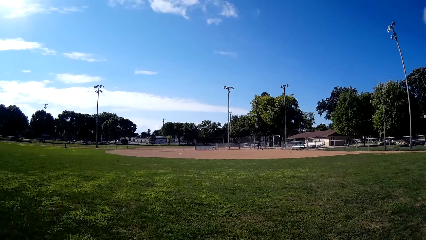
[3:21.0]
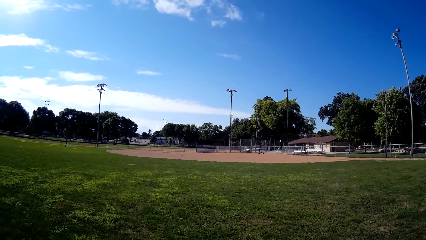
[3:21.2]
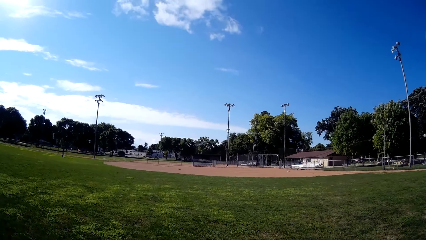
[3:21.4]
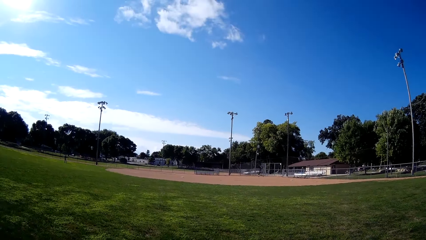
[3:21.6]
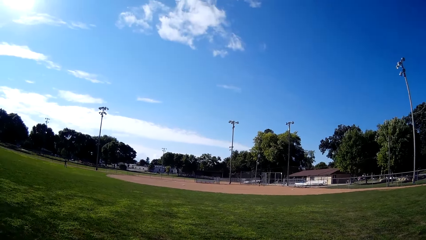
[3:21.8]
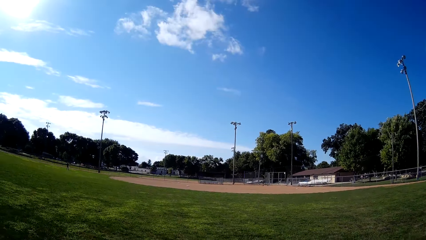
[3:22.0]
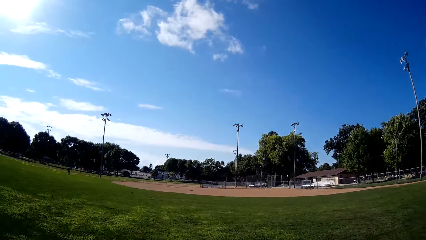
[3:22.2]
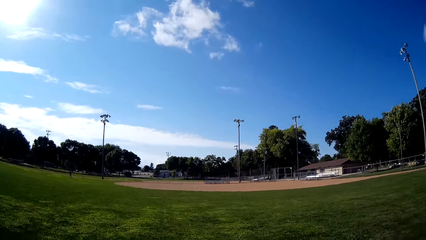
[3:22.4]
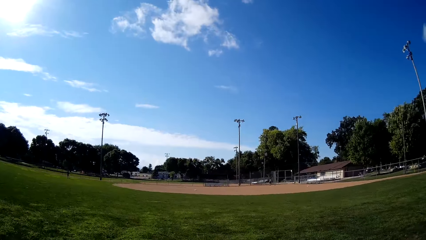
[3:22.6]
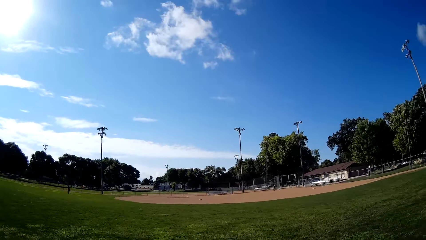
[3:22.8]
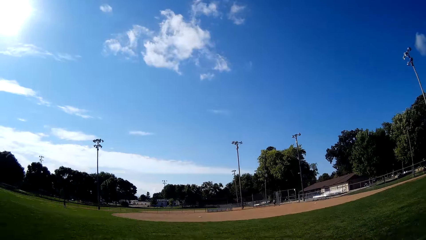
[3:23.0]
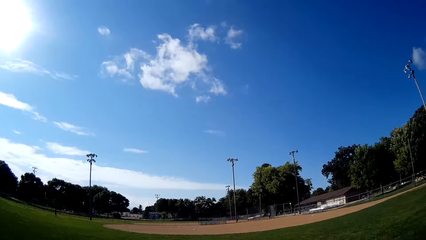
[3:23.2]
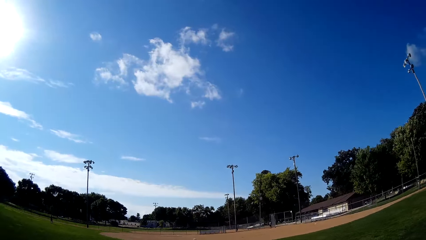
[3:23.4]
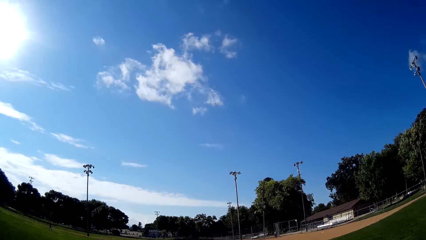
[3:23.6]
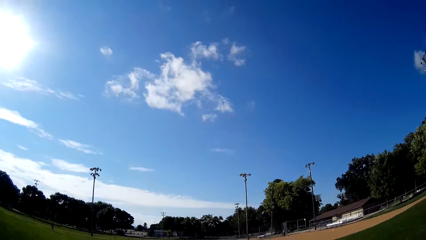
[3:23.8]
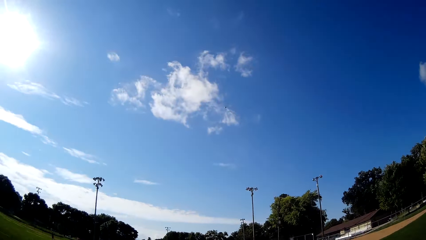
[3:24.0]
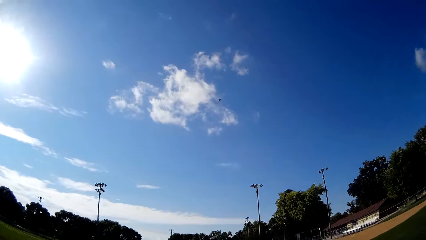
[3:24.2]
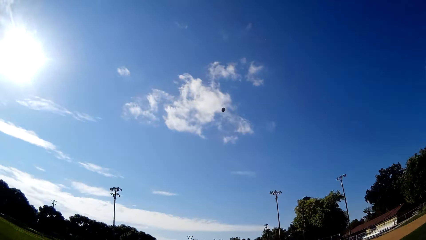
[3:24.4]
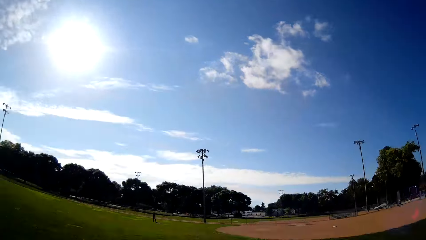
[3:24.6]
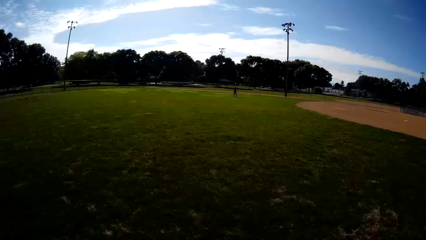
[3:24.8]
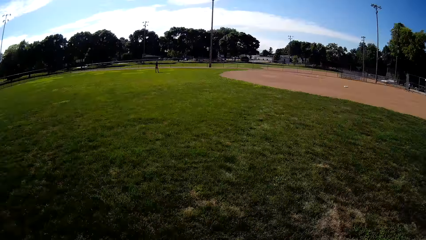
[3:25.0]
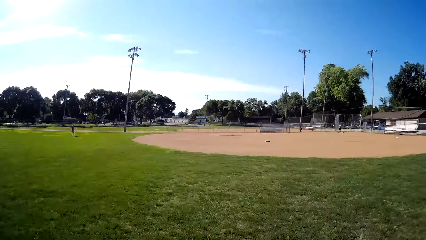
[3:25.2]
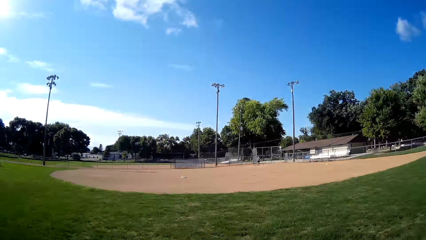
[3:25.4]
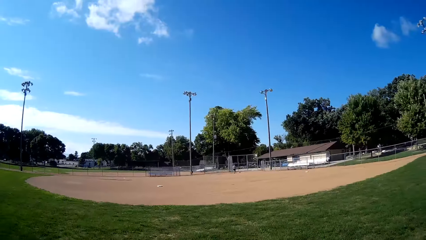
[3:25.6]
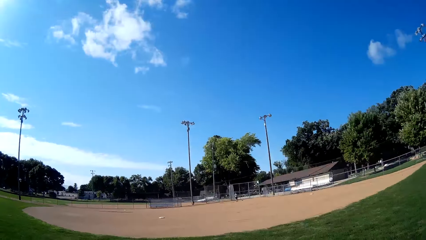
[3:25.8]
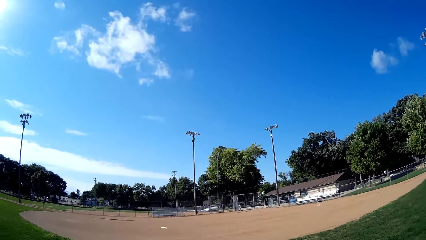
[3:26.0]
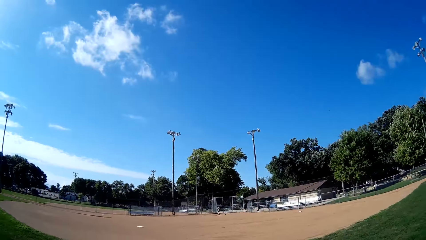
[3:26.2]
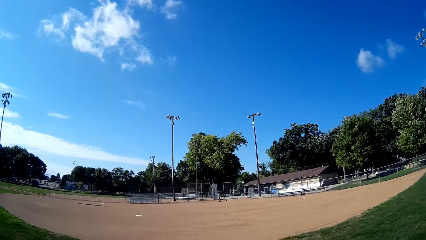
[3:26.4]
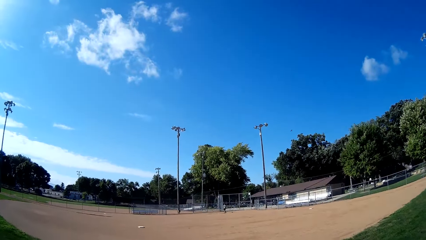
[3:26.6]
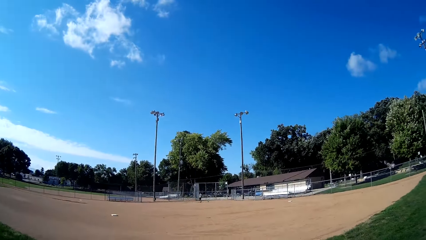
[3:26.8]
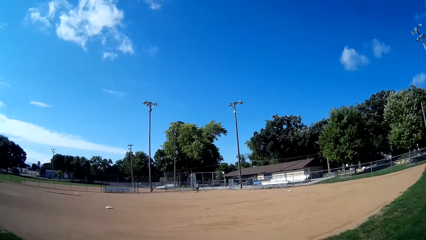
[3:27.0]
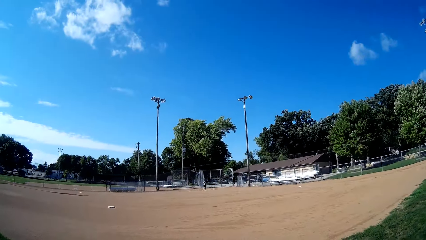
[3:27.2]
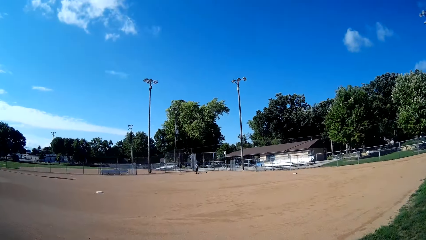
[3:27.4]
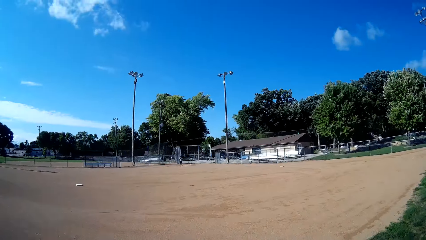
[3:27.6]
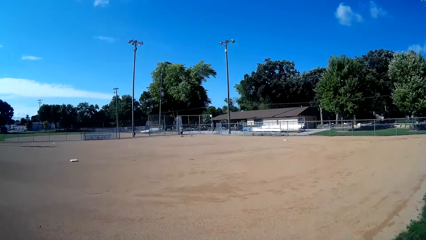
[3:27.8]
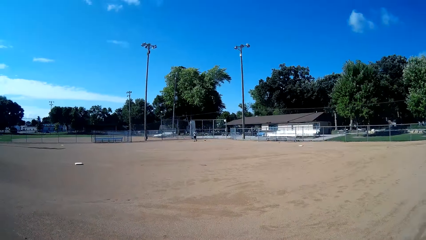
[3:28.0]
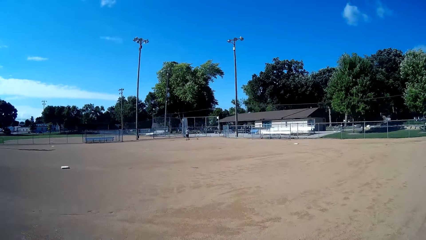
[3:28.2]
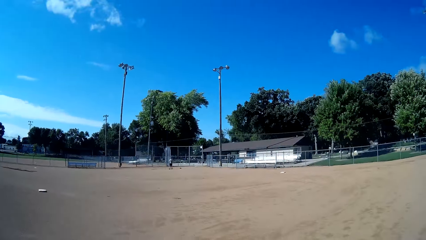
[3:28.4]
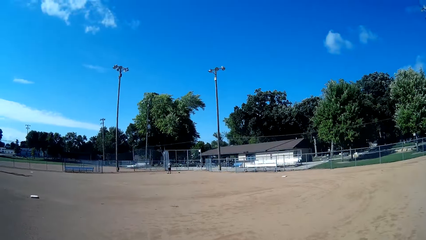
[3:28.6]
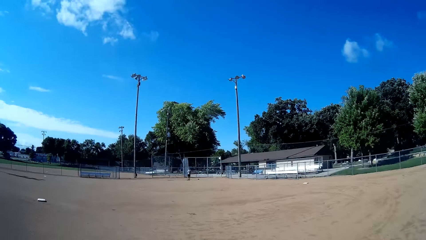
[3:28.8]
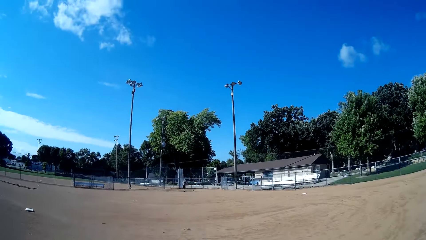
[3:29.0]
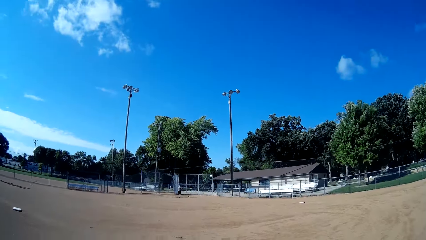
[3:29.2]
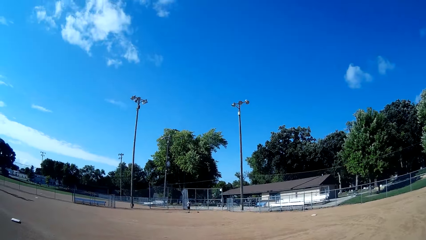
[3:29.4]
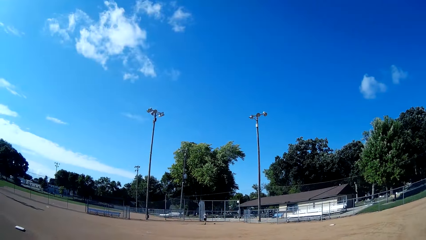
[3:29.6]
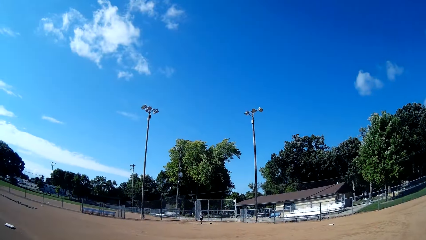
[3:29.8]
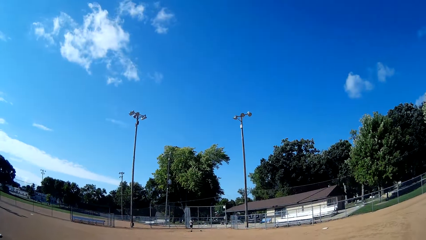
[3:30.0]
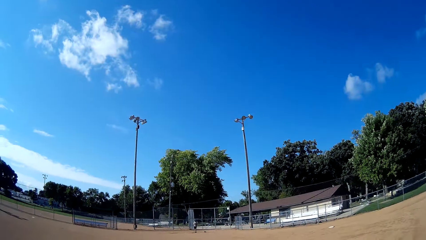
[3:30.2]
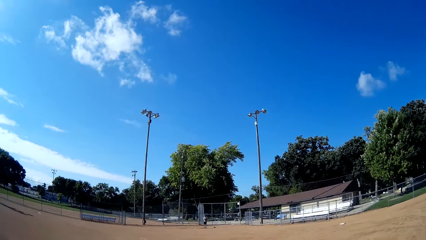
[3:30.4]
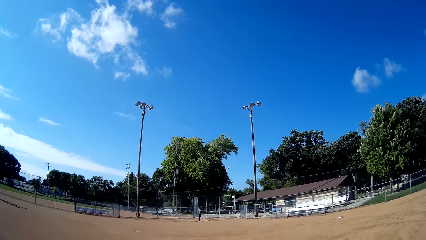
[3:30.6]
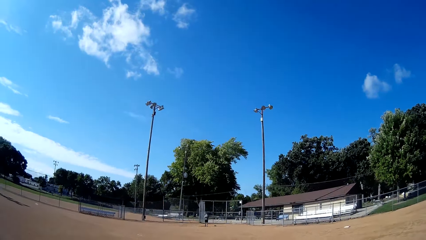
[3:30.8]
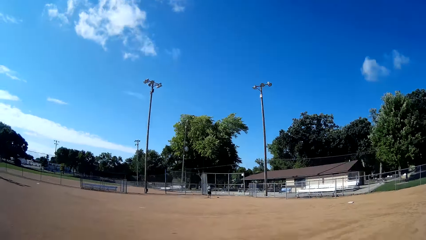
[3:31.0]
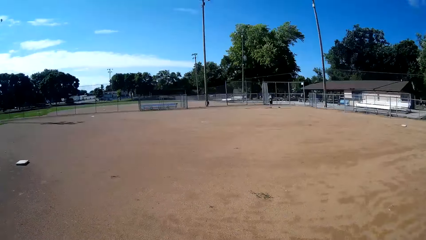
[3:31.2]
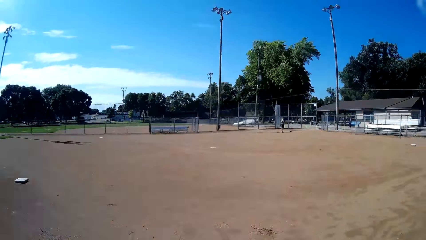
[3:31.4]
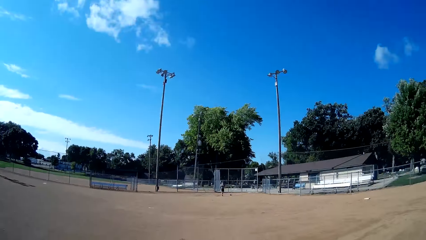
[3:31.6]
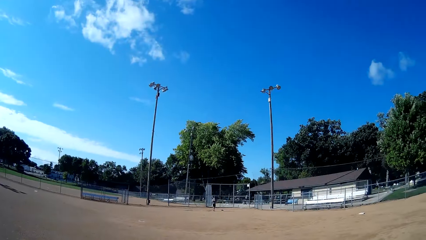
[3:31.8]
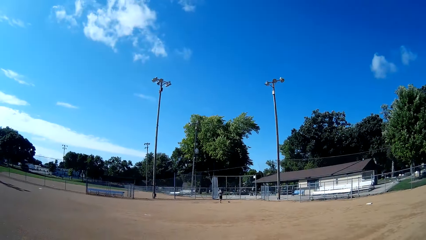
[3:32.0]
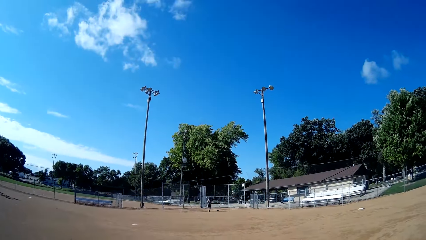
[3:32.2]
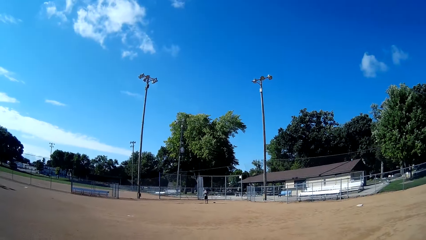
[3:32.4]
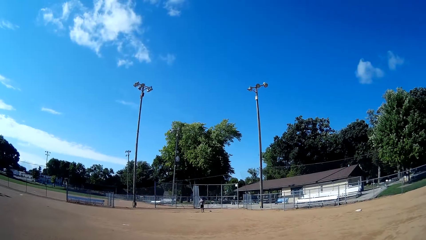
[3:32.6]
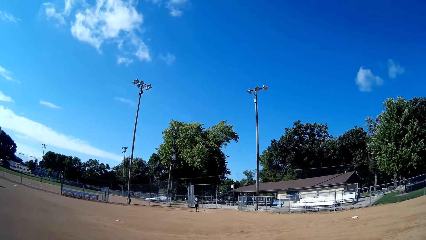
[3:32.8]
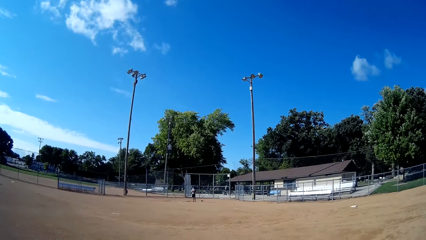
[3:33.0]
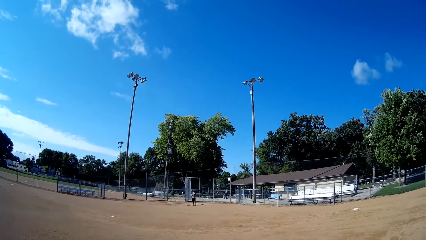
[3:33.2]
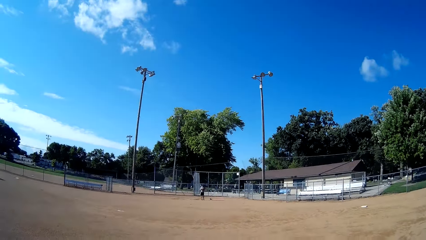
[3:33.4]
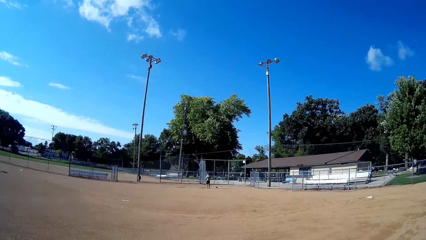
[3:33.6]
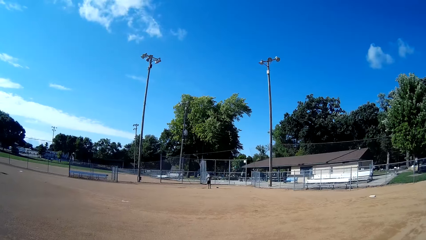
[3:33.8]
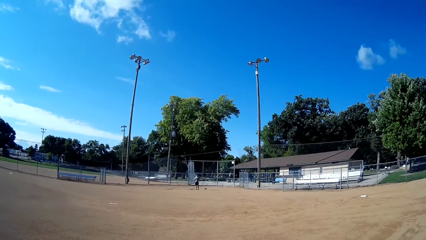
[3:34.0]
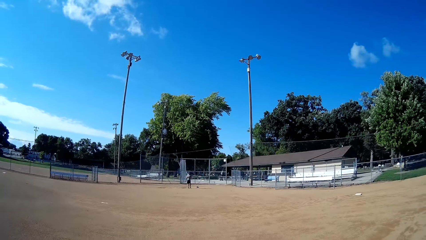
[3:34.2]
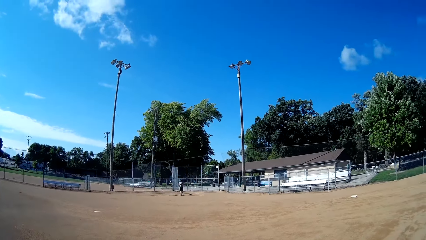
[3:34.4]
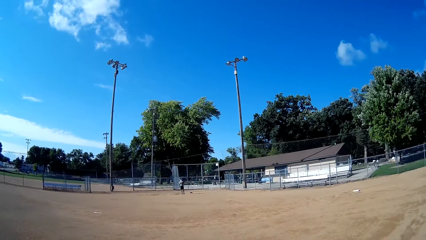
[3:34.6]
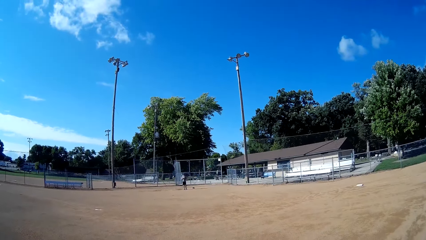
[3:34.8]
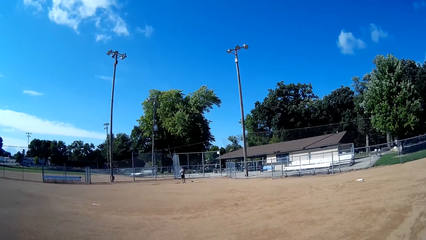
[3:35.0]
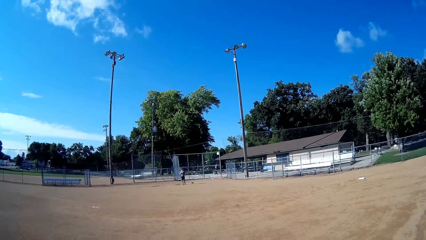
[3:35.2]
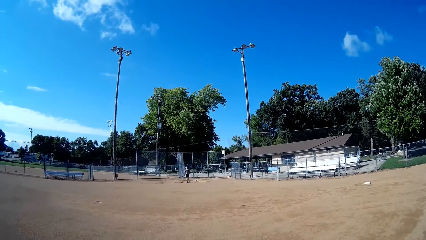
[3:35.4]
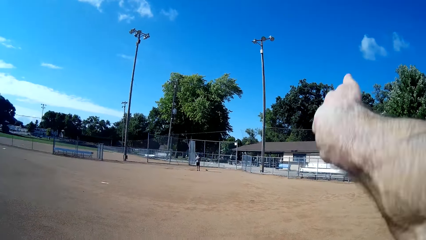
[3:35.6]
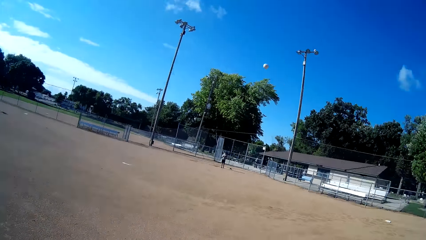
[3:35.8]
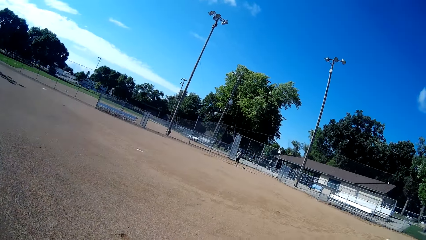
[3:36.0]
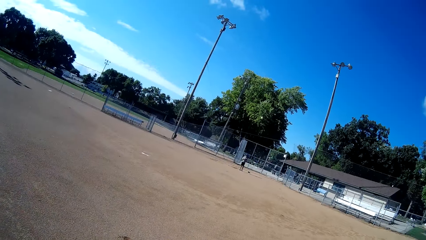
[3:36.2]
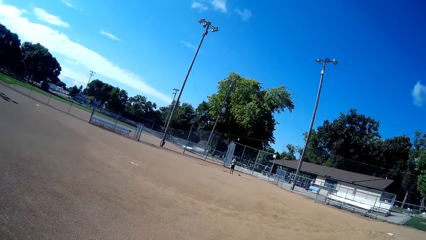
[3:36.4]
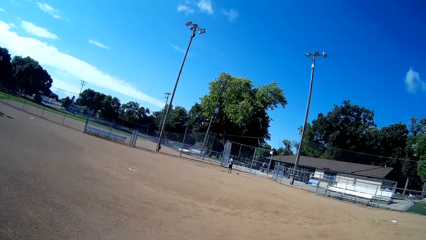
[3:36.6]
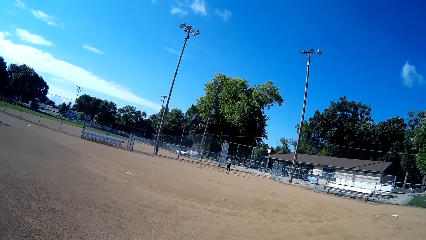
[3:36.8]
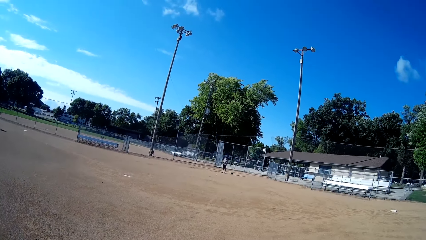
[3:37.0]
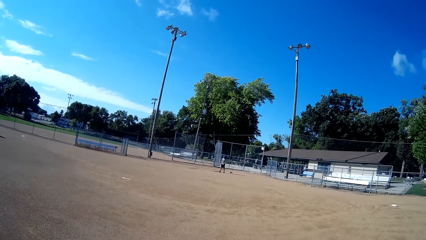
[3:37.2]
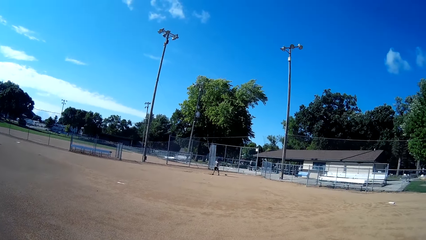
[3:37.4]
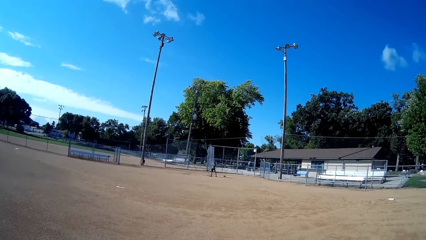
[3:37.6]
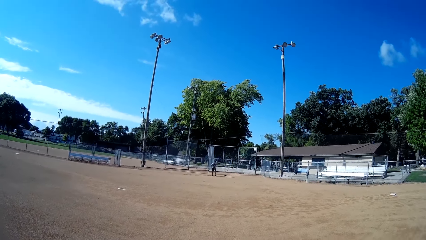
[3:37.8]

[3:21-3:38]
The camera wearer runs towards a baseball. They catch the baseball. They walk towards a baseball field. They throw the baseball to a person. They throw the baseball.
